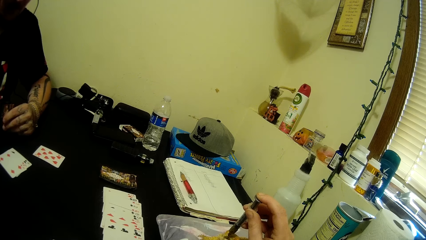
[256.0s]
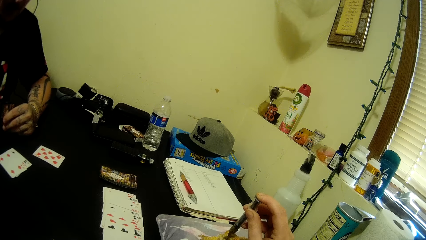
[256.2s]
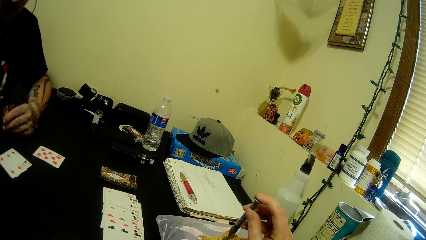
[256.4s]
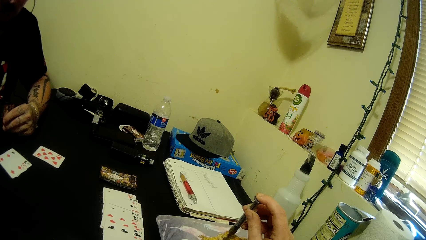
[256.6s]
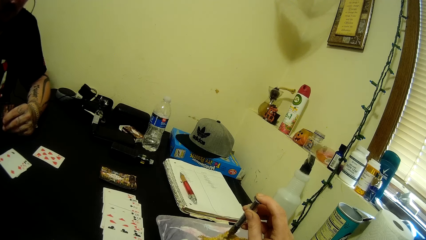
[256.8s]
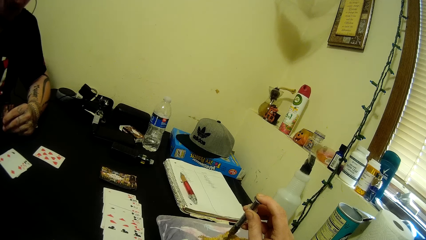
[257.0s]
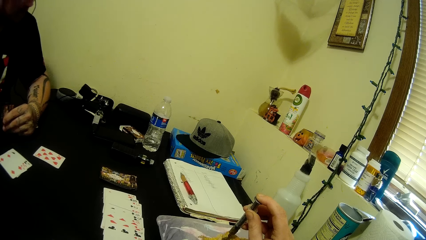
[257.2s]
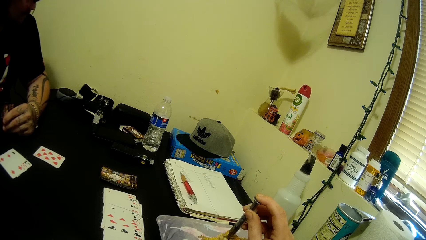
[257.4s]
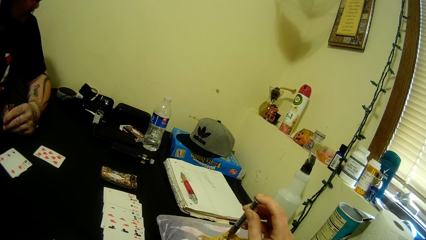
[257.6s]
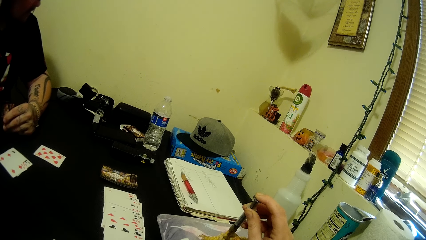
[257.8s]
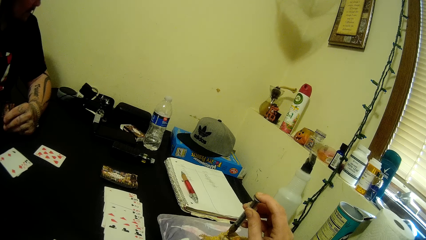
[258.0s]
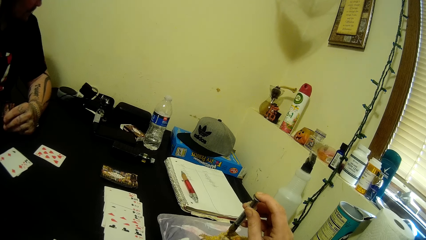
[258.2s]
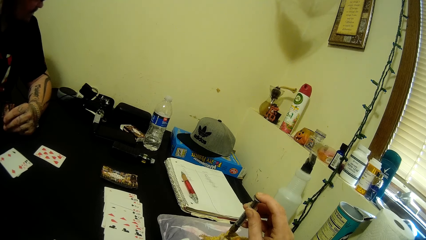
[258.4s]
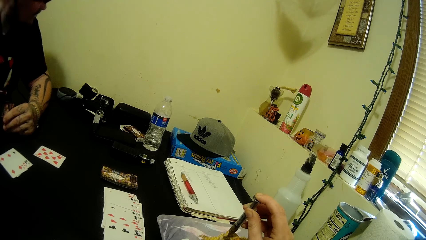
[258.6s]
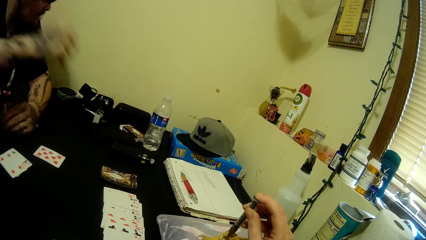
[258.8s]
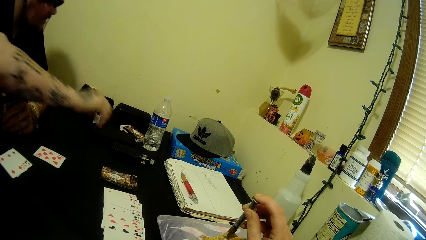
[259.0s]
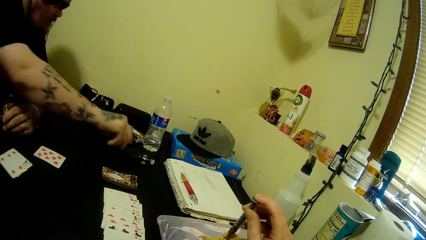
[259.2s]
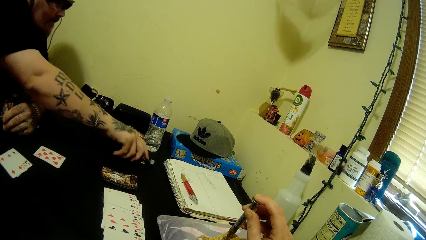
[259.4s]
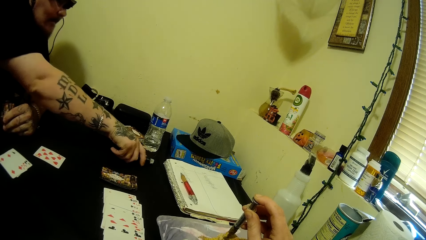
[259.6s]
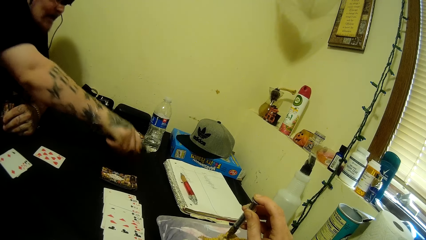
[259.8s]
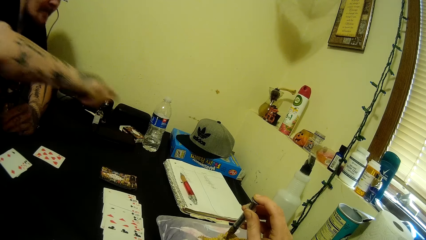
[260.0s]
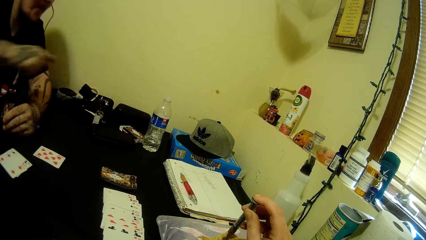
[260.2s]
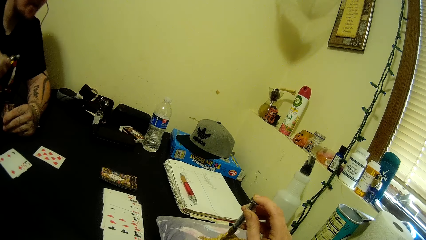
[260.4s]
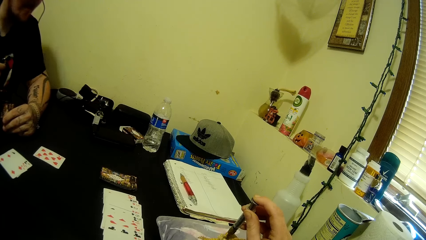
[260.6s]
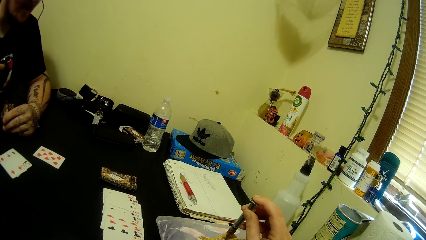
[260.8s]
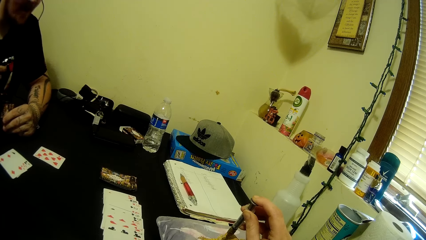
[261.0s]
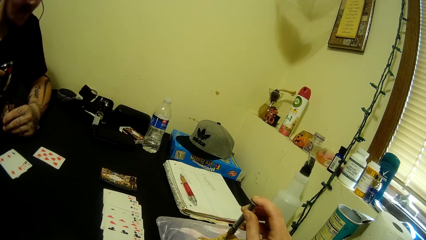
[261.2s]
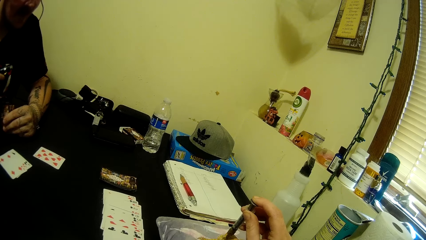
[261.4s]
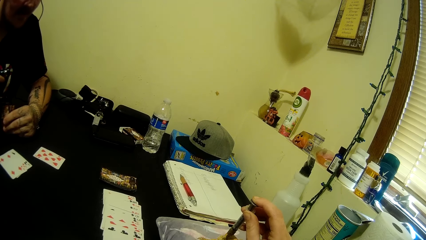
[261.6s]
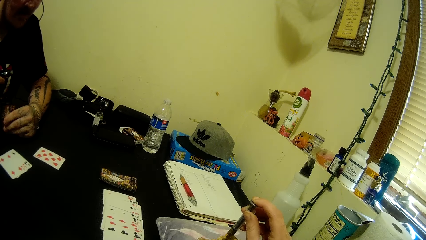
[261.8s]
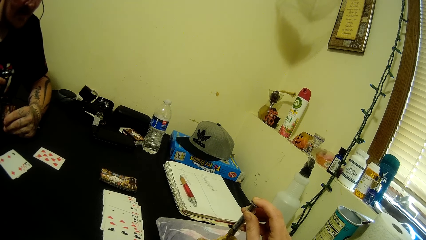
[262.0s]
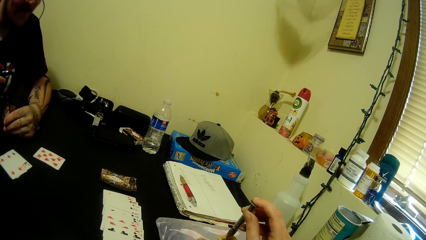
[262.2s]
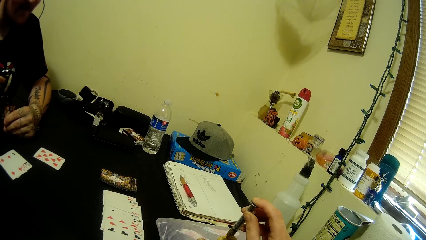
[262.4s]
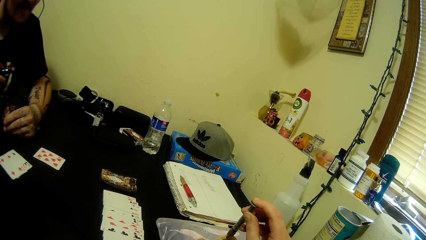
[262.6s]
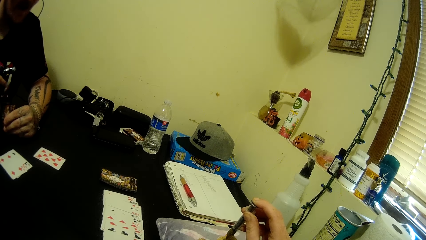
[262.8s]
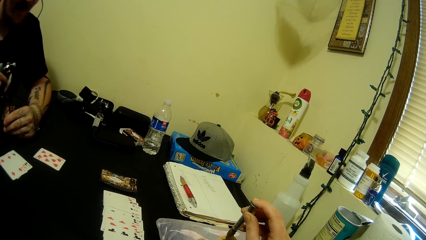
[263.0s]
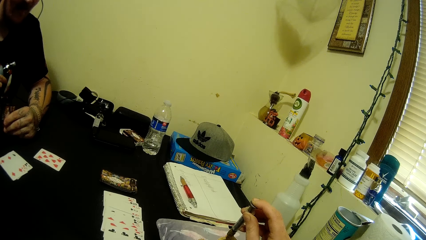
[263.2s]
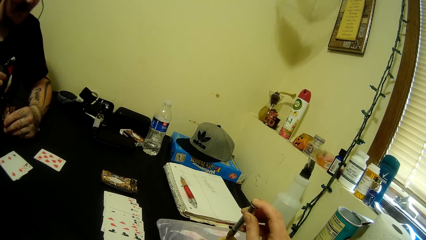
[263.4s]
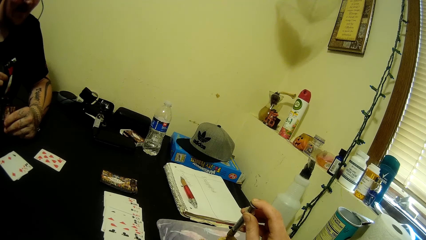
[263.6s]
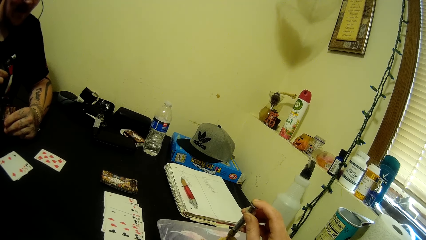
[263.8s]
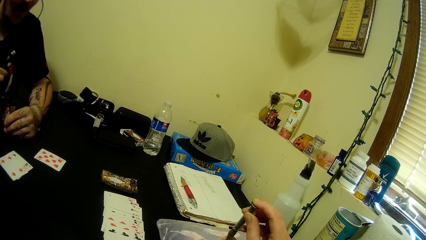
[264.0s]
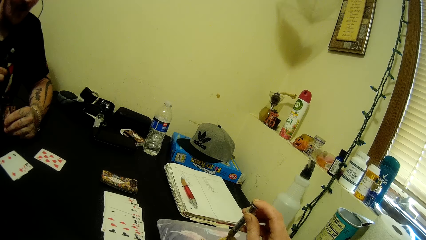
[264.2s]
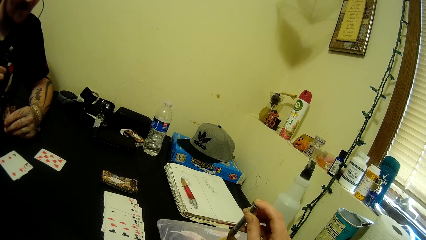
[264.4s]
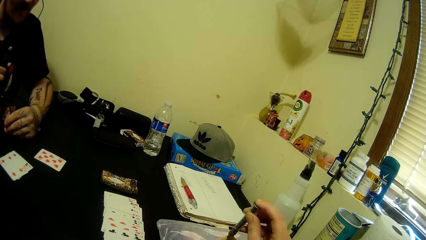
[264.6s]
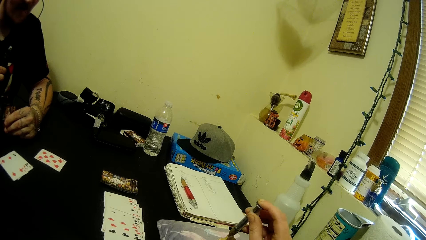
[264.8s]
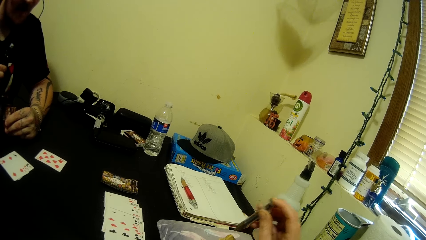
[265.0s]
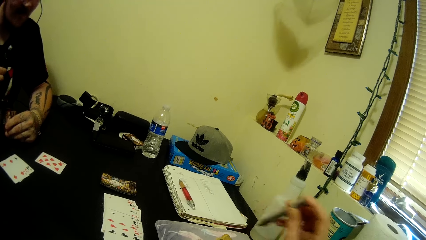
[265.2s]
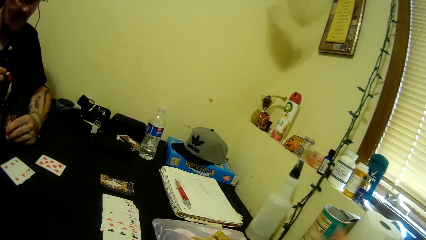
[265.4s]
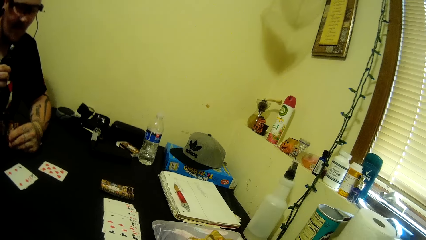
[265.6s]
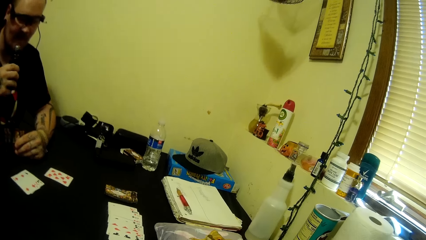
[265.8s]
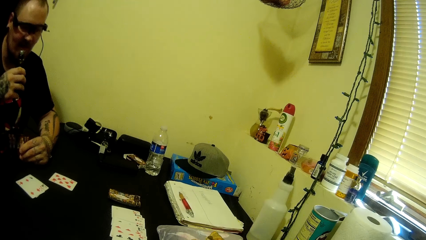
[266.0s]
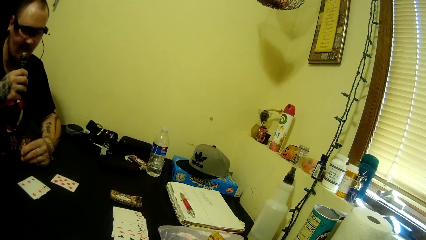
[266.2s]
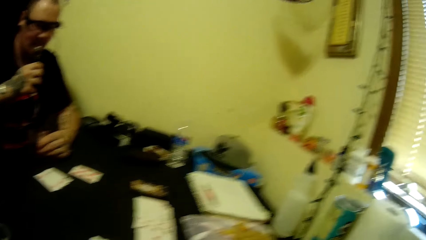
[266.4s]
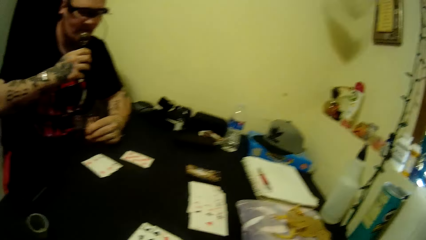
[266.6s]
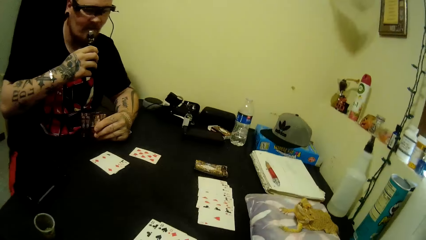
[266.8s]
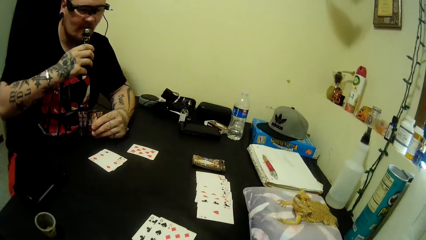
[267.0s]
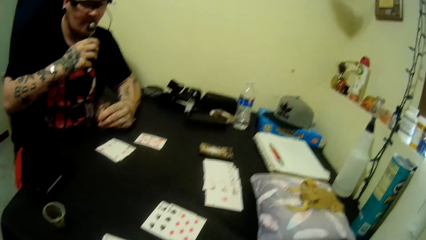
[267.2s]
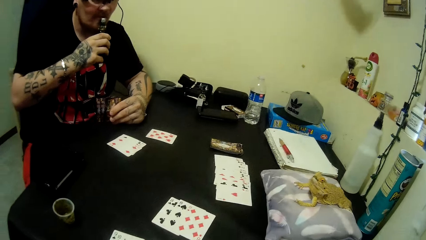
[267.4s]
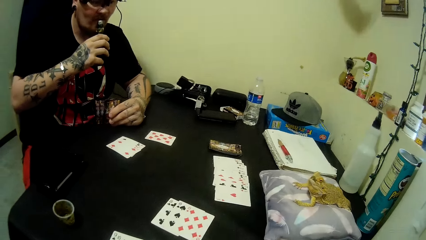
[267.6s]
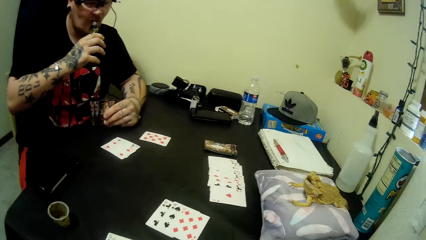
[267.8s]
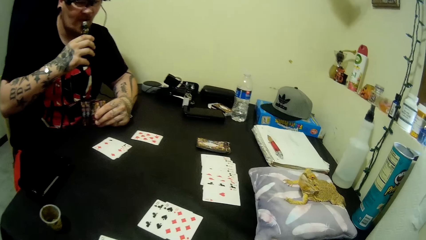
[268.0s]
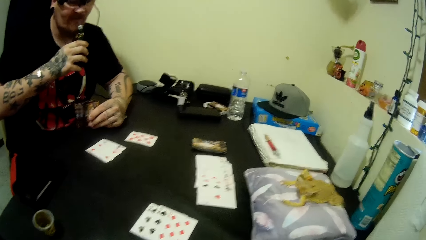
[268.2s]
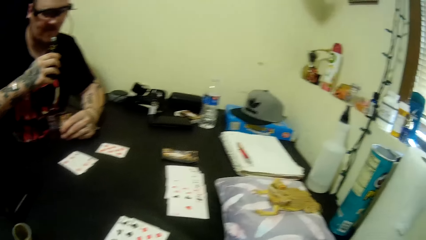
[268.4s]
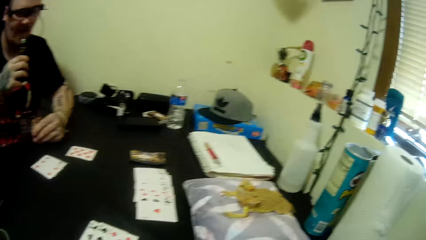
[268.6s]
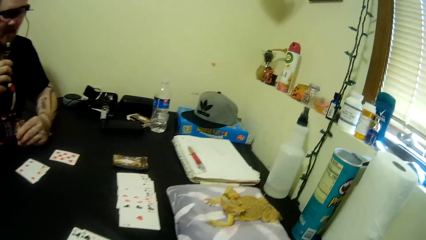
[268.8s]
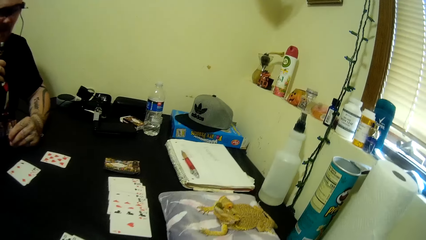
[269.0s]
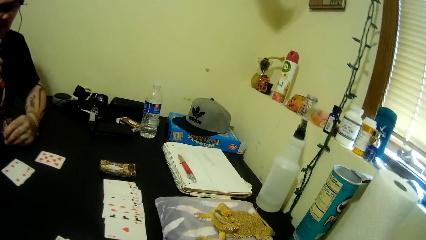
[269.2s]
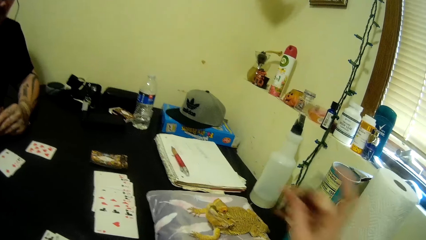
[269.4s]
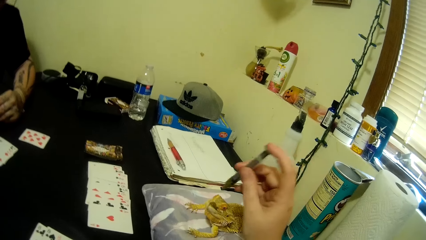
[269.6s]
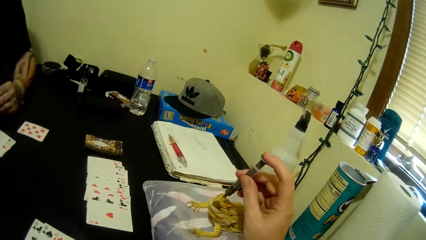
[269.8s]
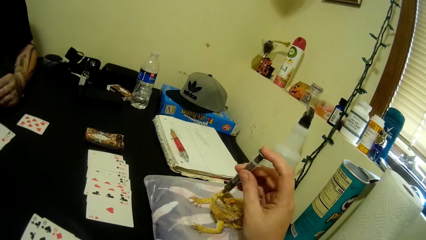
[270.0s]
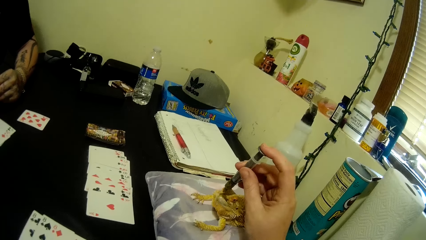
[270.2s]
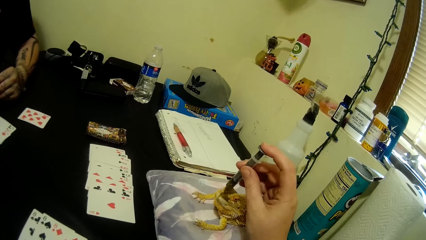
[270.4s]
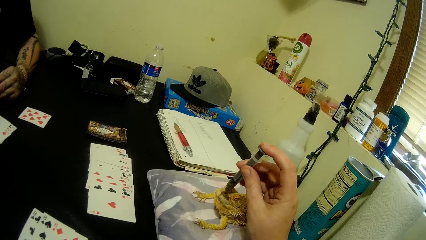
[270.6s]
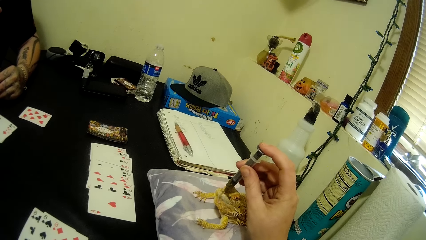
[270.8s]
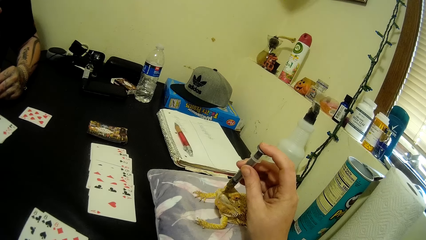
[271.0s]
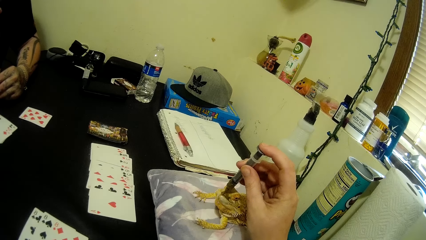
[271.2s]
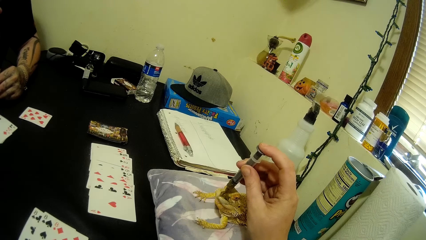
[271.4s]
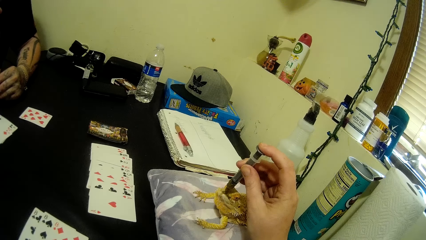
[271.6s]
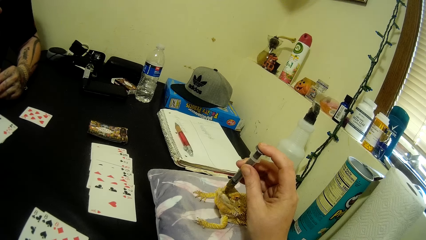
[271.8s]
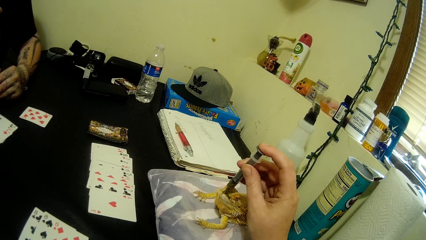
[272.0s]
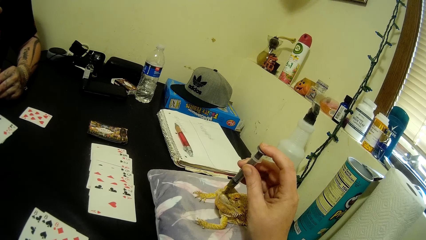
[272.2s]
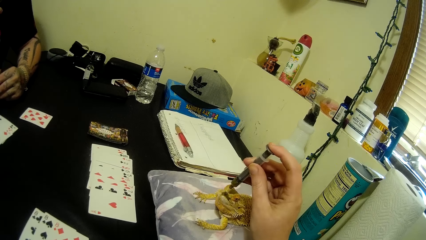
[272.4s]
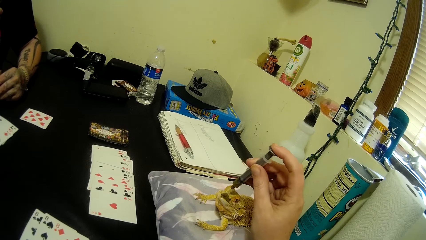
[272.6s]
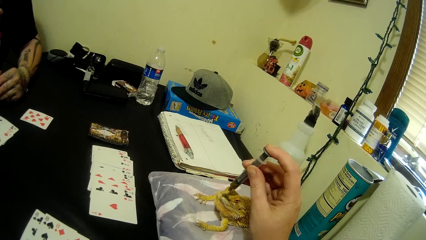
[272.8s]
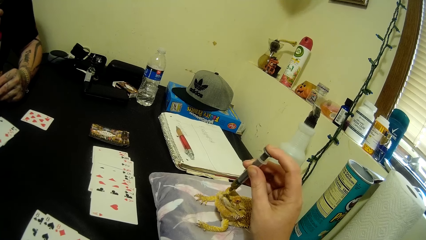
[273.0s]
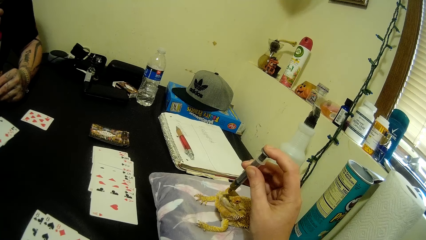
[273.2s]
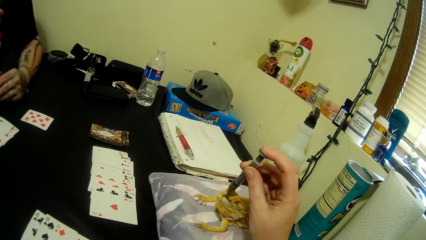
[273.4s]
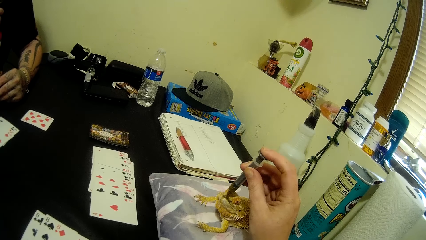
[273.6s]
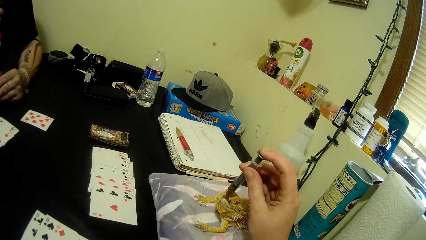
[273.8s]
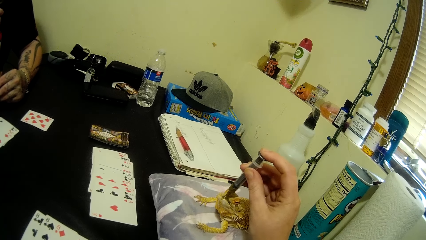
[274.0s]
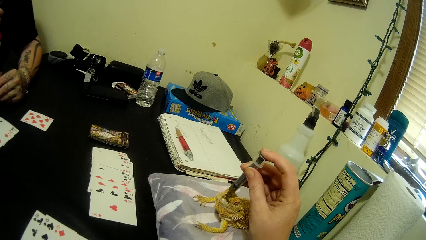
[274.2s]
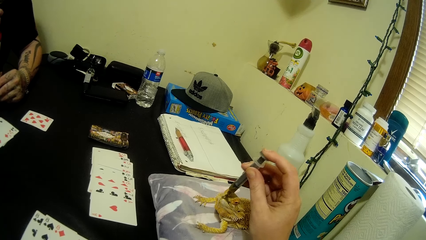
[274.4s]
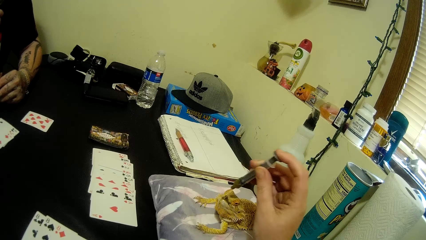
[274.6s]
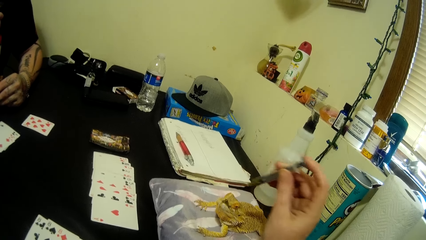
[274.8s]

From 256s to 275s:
The man picks up the vaping device on the table with his right hand. The camera wearer takes a smoking bottle. The man takes the vaping device in his right hand close to his mouth. The camera wearer smokes. She presses feed from the syringe in her right hand into the mouth of the Pacman frog. The man feeds the frog using the syringe tube.
